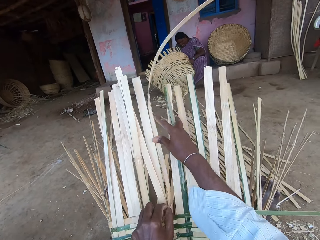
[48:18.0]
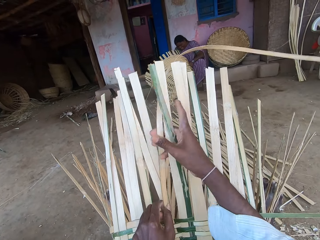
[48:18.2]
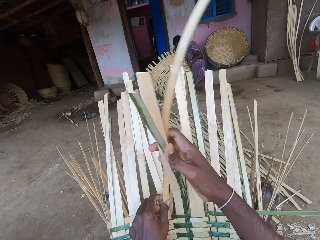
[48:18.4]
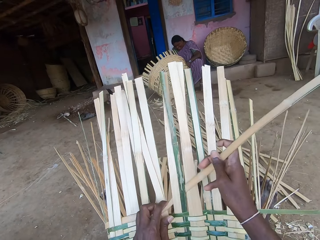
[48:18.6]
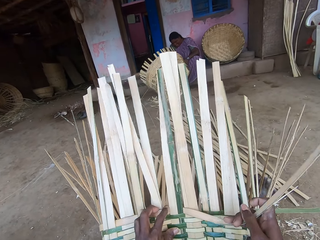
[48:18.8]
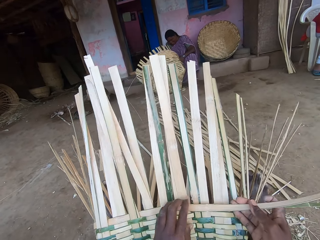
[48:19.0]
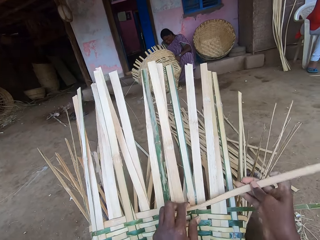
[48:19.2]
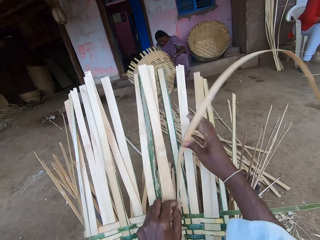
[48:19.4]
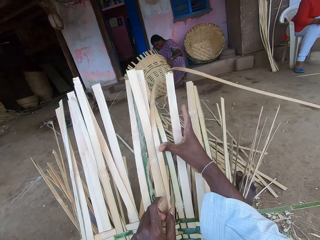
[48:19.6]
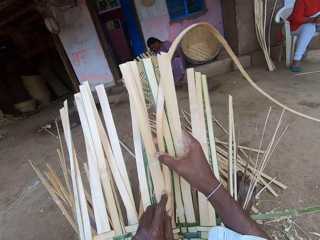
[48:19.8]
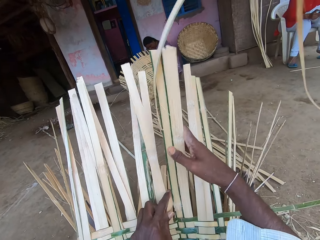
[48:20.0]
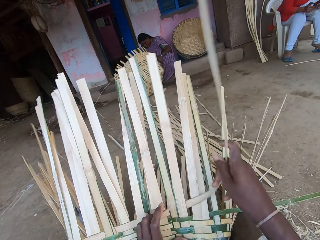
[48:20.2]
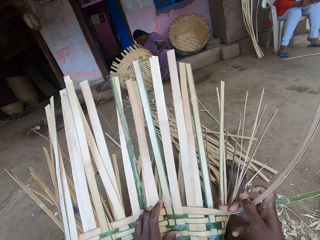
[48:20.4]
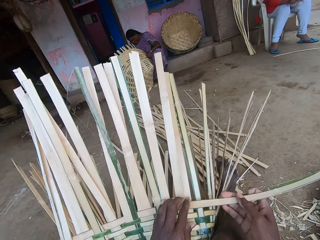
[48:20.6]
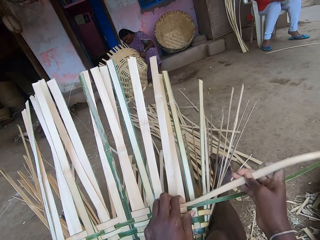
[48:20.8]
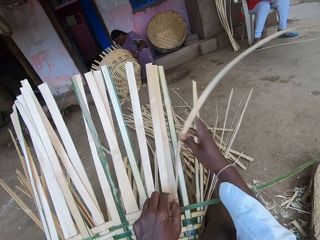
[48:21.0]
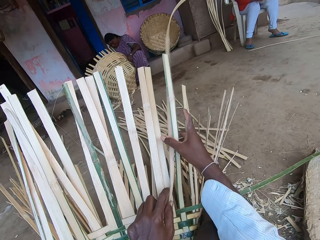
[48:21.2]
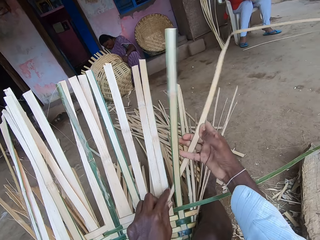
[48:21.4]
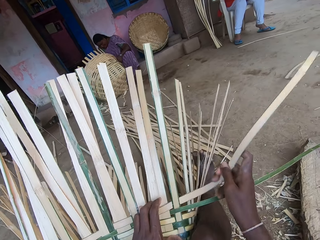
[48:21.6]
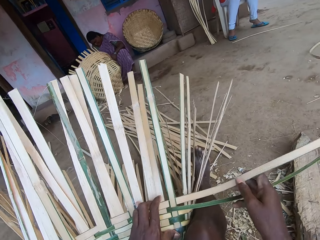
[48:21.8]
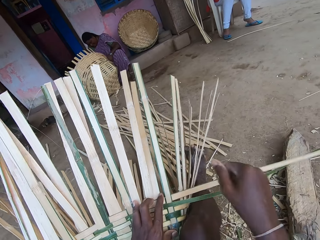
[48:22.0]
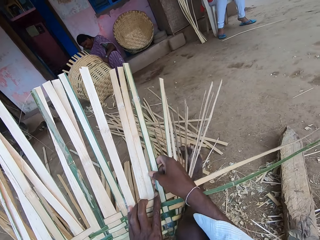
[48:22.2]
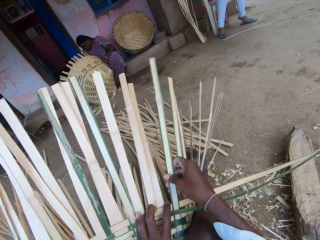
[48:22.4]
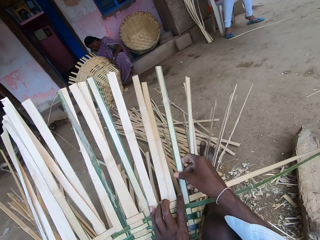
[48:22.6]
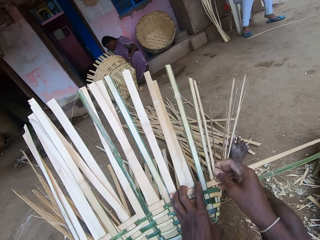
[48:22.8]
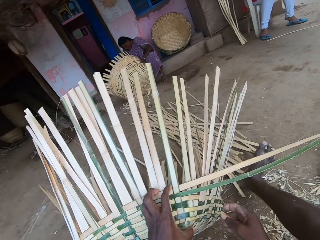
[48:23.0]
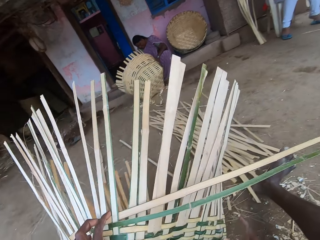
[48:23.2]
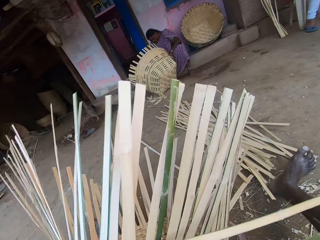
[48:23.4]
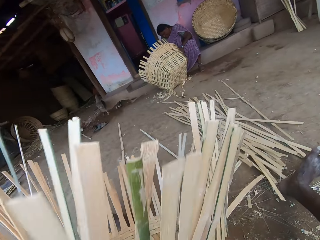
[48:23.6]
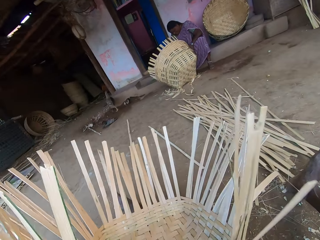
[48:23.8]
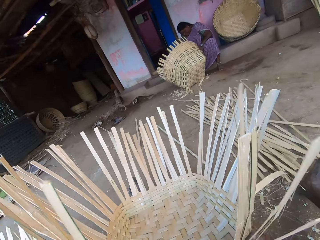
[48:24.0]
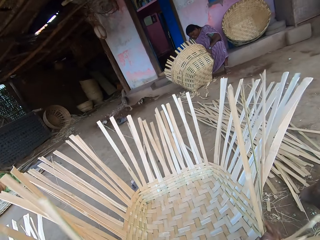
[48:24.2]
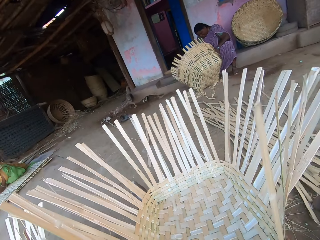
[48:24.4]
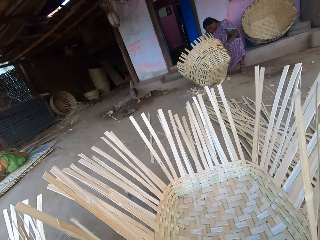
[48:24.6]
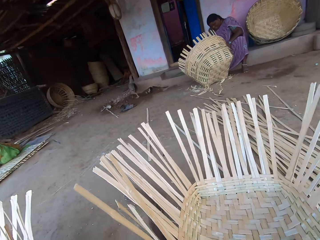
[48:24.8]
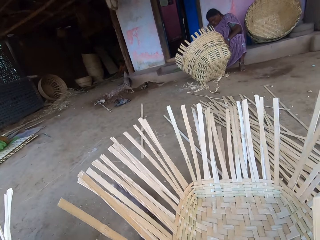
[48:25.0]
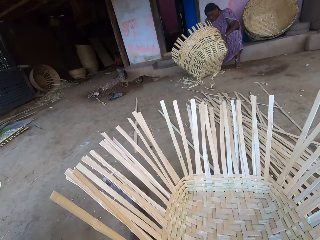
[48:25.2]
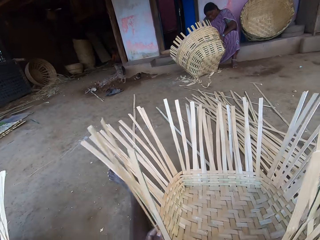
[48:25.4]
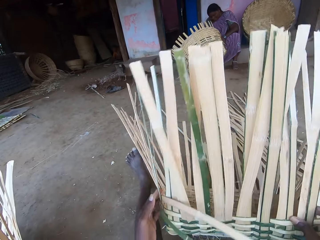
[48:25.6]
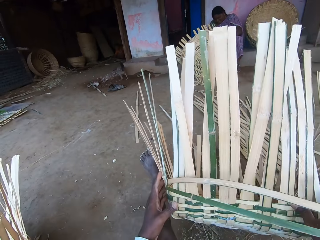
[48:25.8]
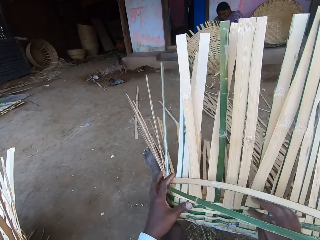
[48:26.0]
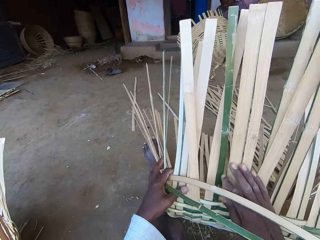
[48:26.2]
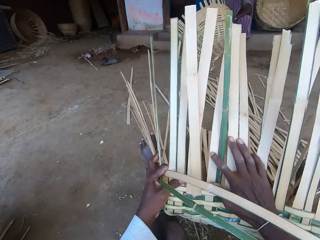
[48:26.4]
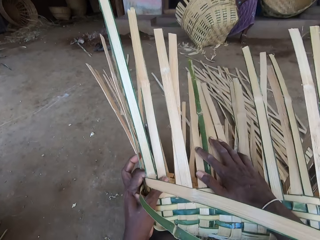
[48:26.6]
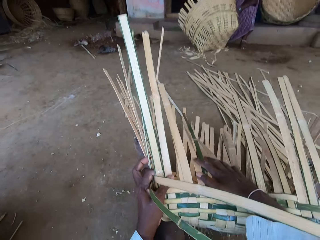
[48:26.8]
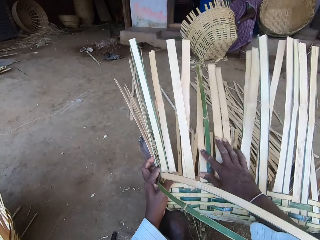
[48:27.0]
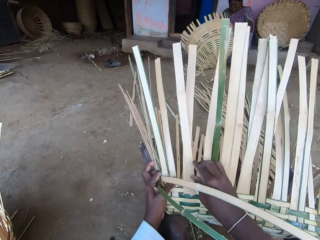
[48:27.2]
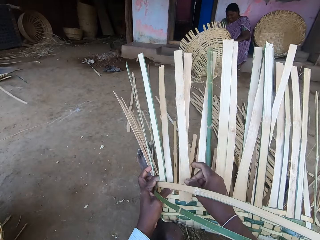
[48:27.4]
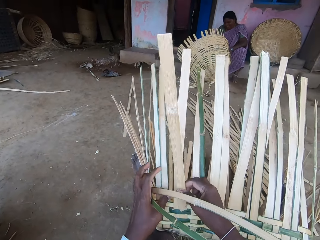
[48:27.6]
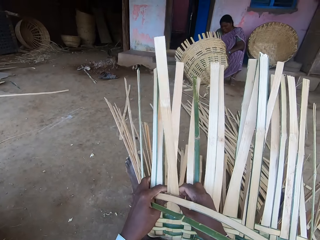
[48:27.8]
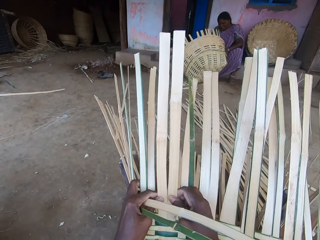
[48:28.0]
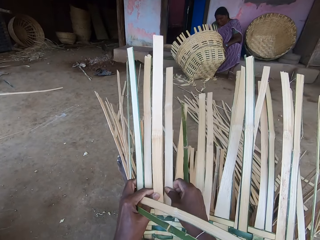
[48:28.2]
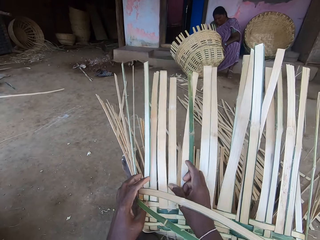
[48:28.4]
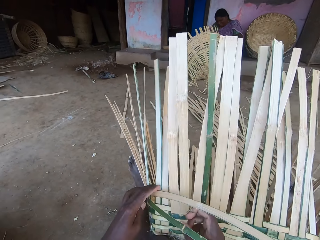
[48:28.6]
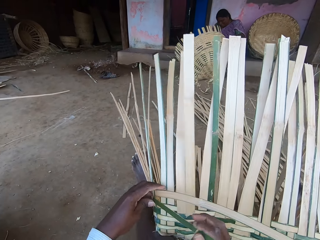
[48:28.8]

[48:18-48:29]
A person talks with another person. The camera wearer weaves a basket. He talks with a third person. He turns the basket around with both hands. He pushes the basket down with his right hand. He straightens the basket.

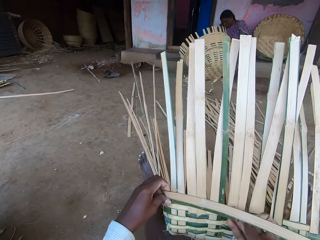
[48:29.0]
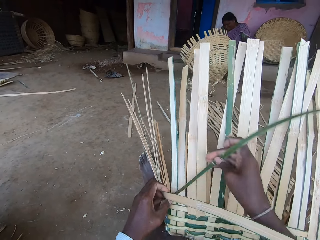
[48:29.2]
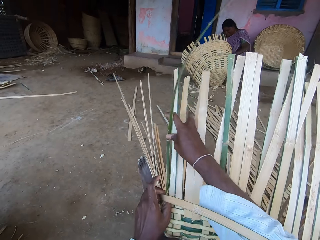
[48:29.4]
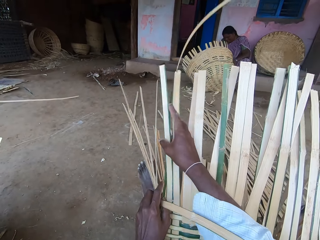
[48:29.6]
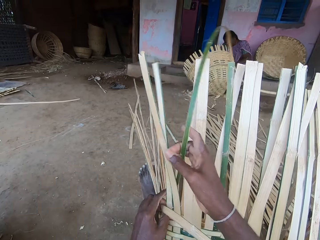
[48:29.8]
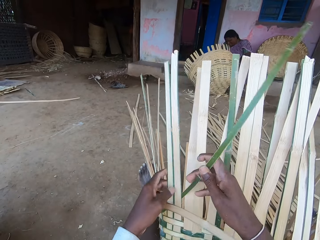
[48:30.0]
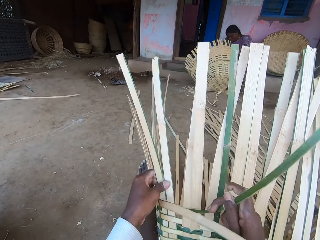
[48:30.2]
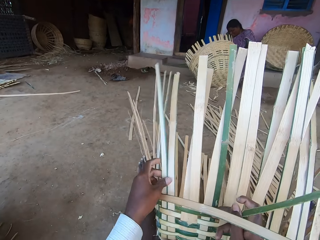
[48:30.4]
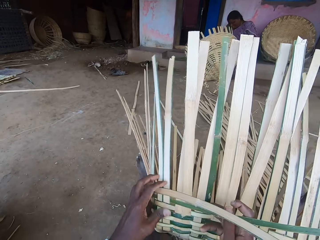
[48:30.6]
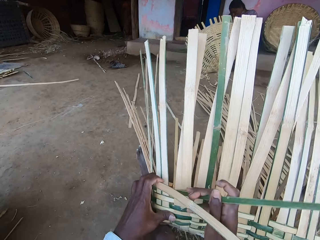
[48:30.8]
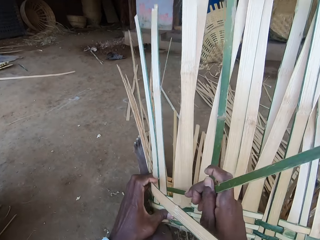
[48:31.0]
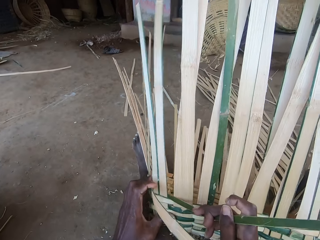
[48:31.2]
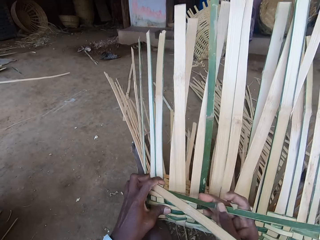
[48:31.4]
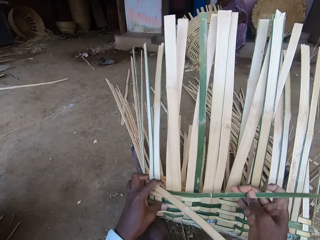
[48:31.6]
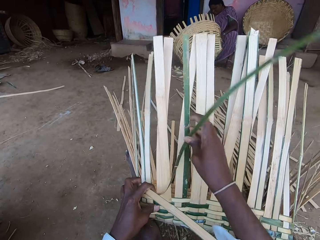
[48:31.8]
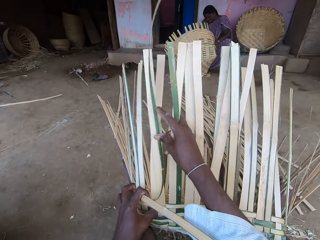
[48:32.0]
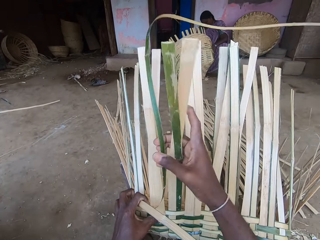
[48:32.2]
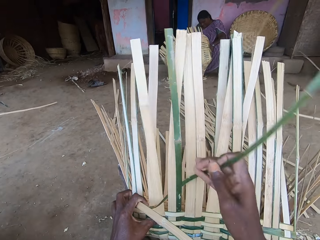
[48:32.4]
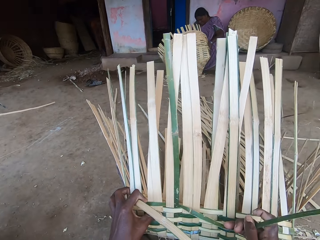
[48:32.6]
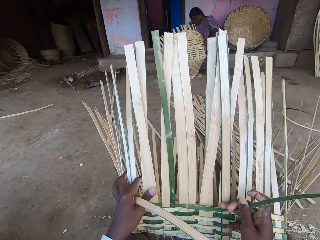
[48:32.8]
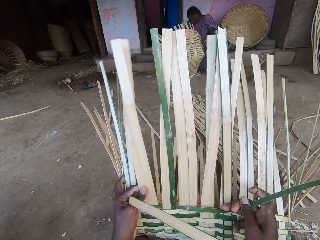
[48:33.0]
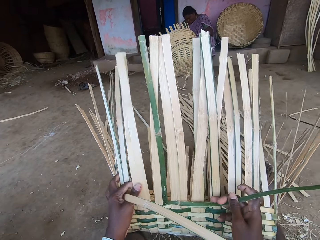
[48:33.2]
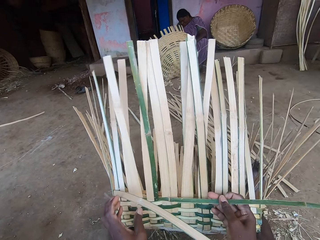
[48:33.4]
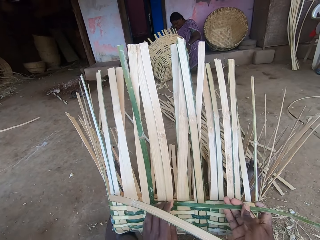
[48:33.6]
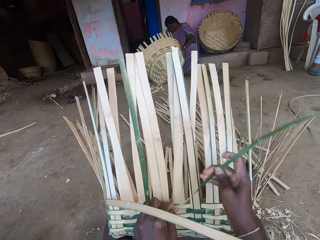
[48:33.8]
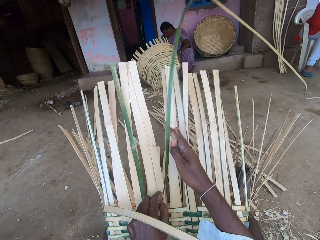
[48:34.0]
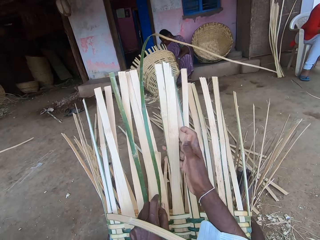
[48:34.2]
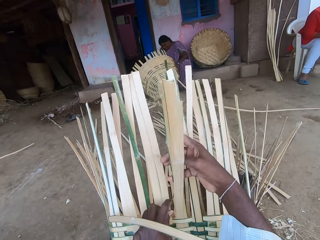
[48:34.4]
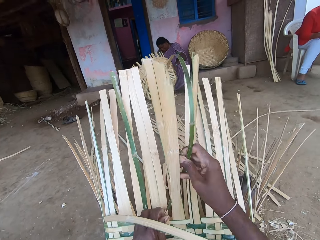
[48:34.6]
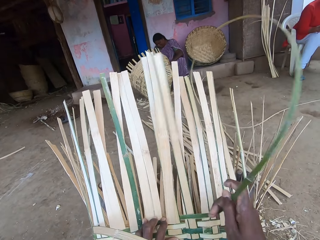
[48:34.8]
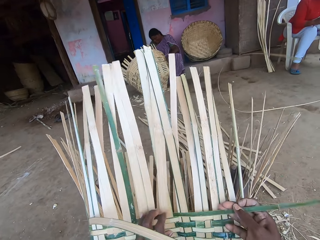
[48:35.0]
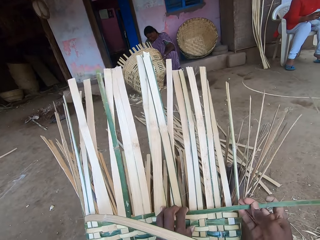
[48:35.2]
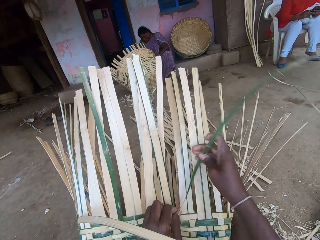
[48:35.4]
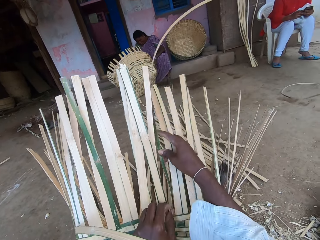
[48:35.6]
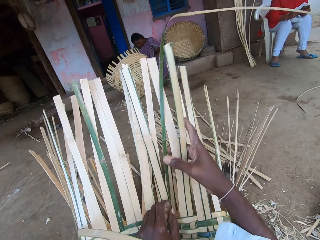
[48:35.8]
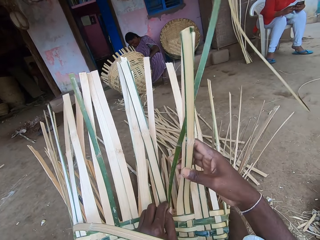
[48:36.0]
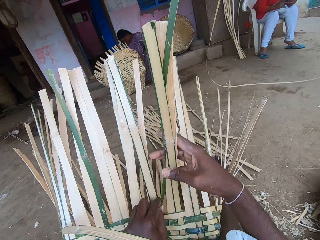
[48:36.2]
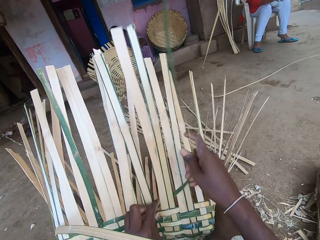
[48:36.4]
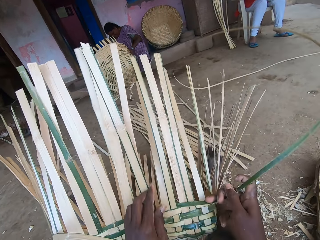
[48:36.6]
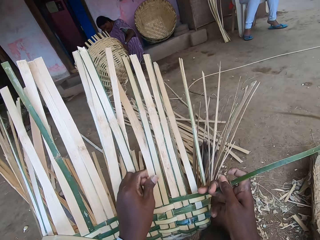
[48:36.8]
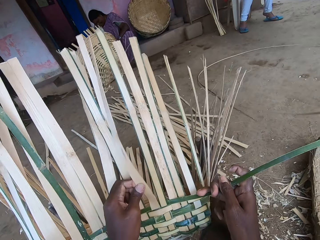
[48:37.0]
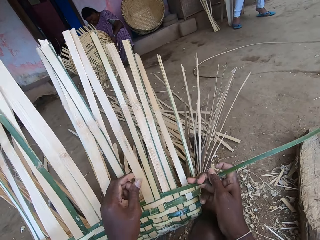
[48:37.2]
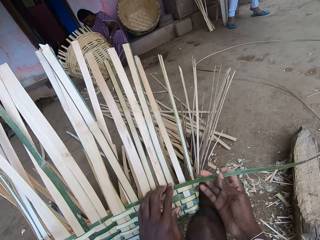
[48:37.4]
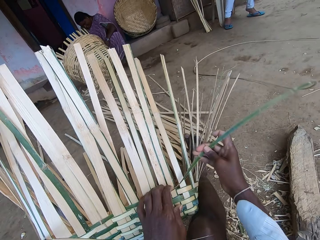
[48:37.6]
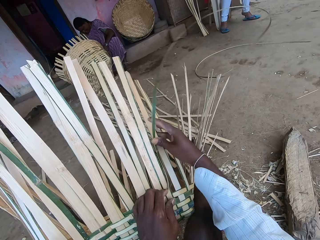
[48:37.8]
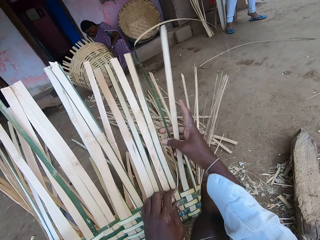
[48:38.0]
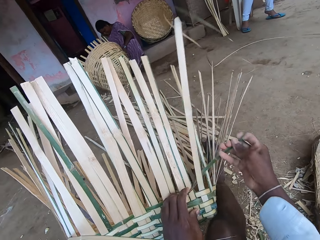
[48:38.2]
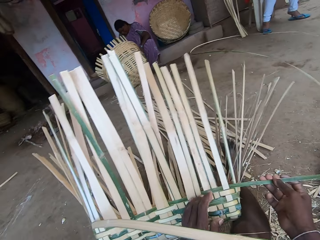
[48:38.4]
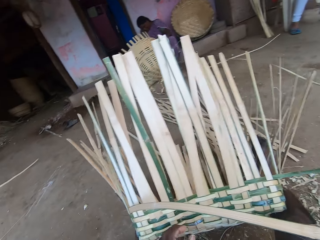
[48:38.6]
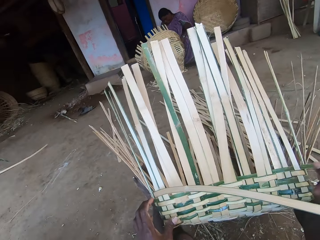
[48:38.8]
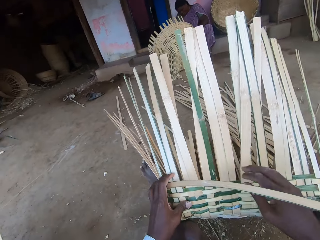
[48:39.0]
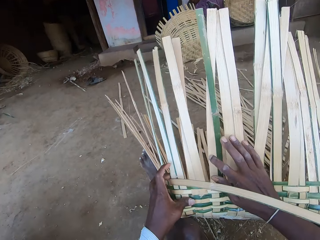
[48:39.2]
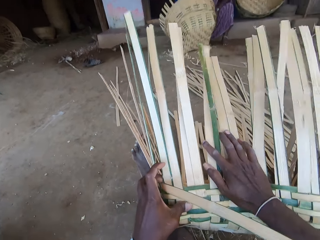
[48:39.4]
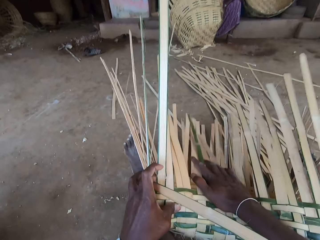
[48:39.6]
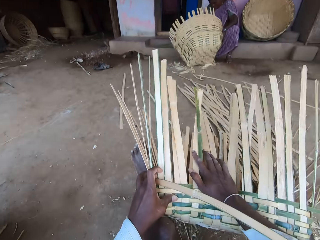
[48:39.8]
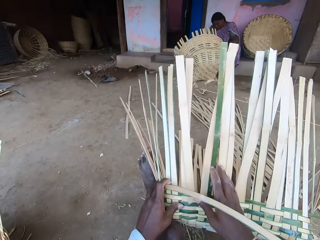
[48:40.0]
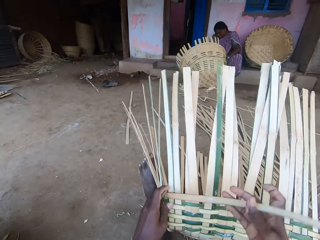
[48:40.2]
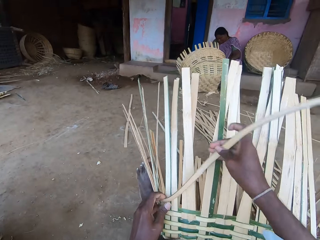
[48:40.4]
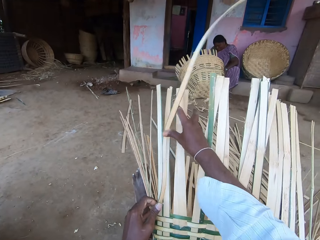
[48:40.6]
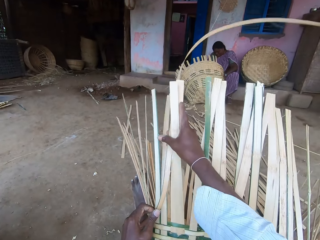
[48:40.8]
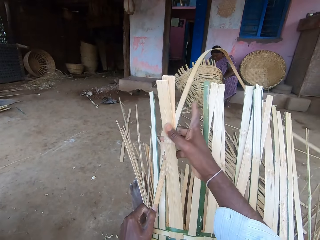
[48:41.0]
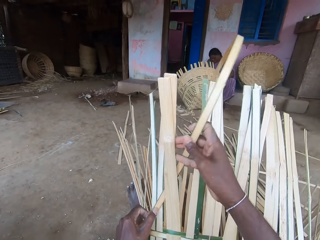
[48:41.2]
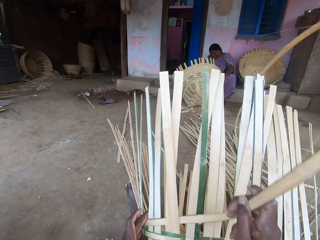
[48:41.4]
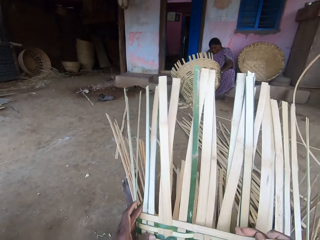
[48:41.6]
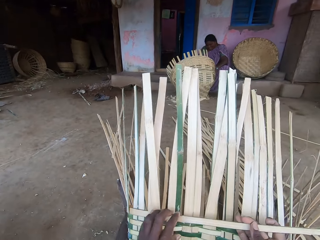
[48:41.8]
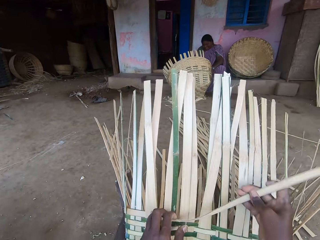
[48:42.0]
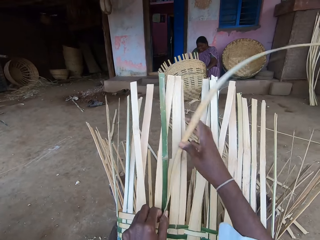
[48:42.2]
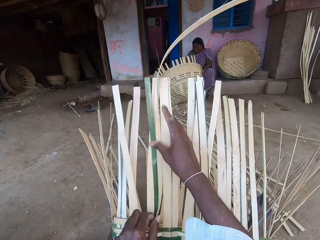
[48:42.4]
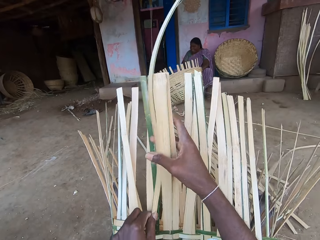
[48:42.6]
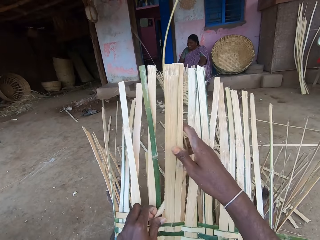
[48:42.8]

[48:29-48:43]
The camera wearer weaves the basket with the bamboo strips in both hands. A woman operates a phone in her left hand with her right hand. The camera wearer talks with a person. He pushes the basket down with his right hand. He straightens the basket. He weaves the basket with the bamboo strips in both hands.
